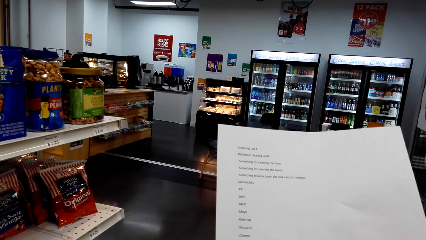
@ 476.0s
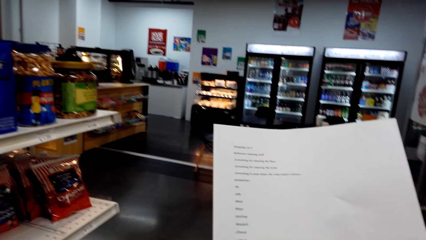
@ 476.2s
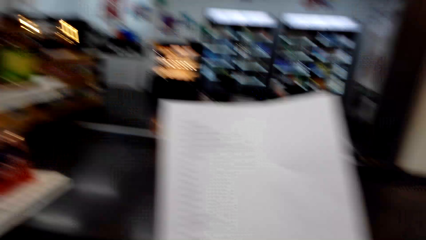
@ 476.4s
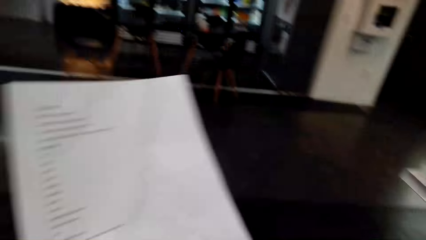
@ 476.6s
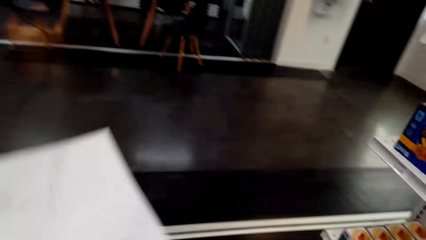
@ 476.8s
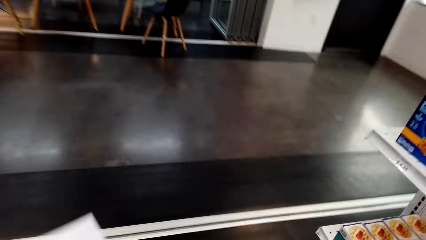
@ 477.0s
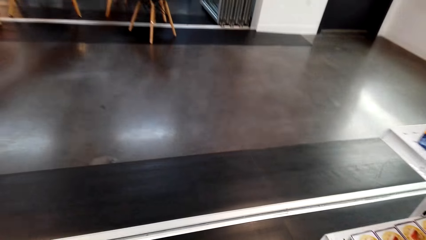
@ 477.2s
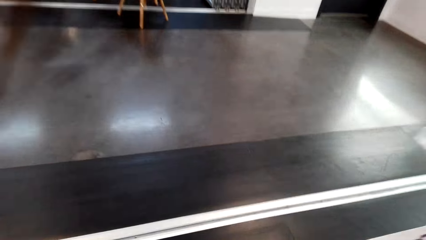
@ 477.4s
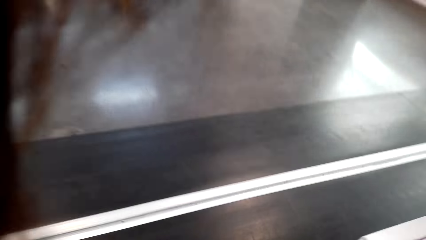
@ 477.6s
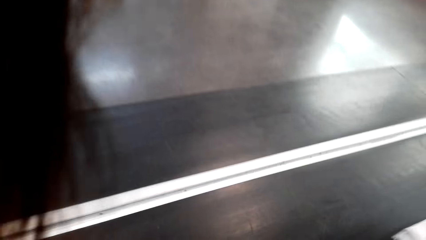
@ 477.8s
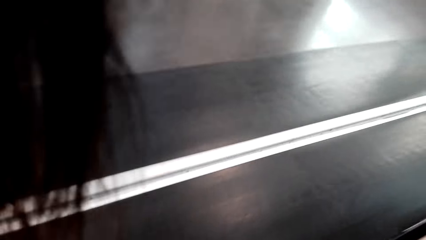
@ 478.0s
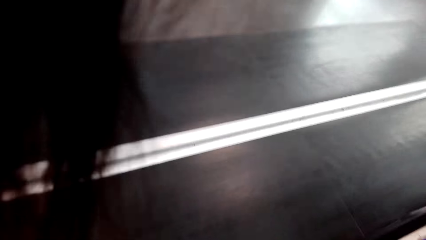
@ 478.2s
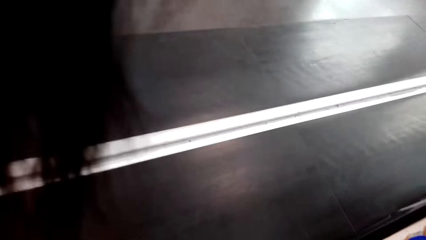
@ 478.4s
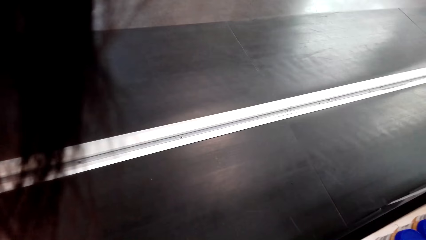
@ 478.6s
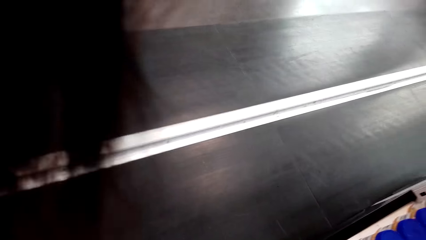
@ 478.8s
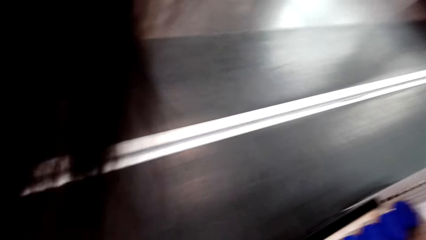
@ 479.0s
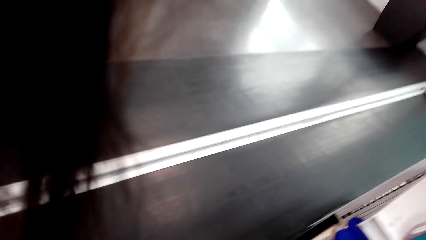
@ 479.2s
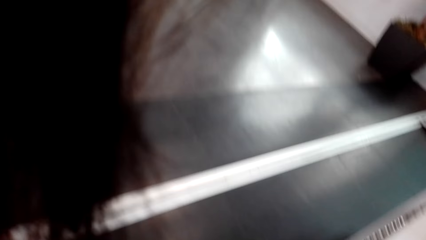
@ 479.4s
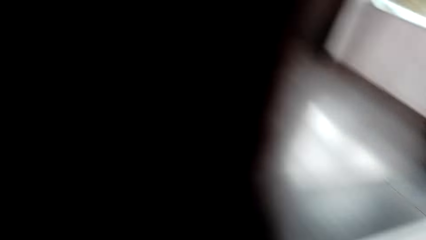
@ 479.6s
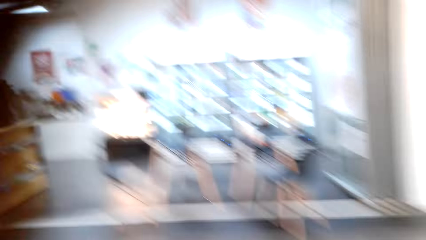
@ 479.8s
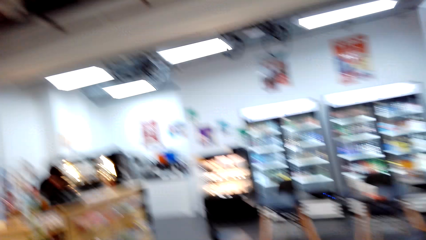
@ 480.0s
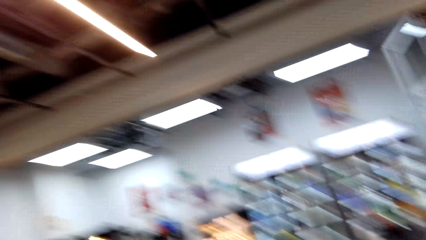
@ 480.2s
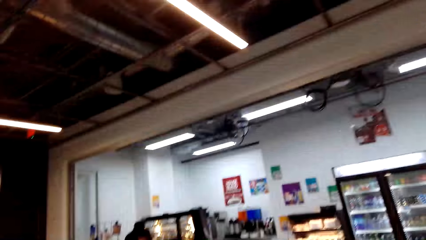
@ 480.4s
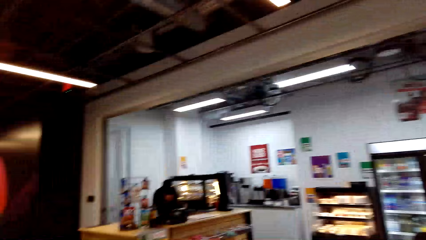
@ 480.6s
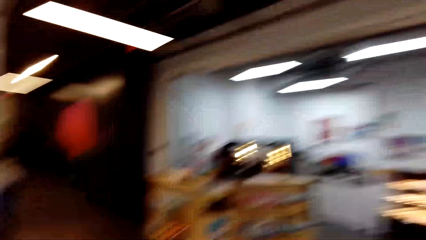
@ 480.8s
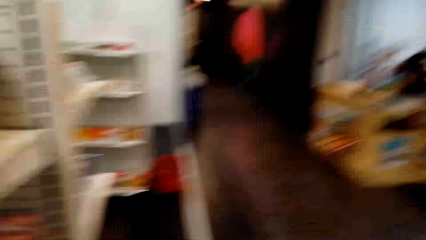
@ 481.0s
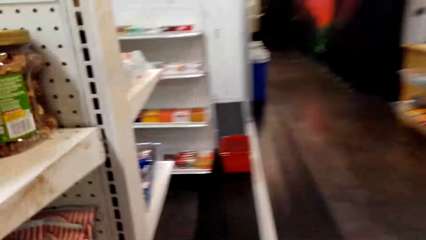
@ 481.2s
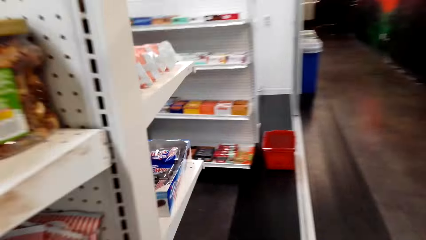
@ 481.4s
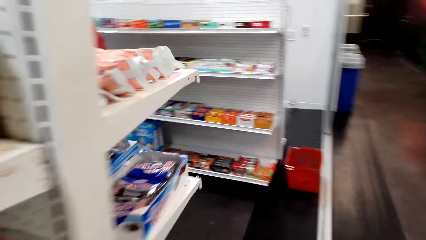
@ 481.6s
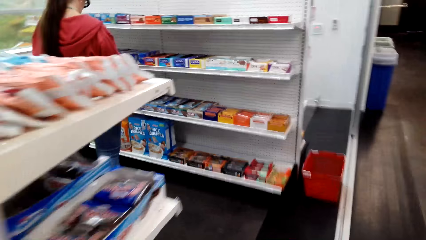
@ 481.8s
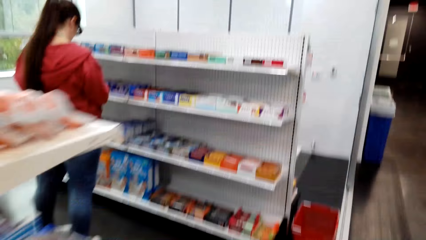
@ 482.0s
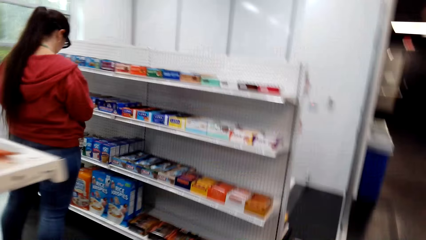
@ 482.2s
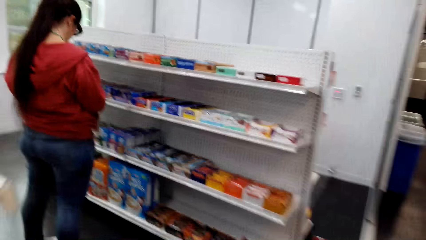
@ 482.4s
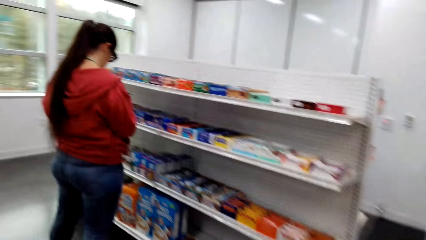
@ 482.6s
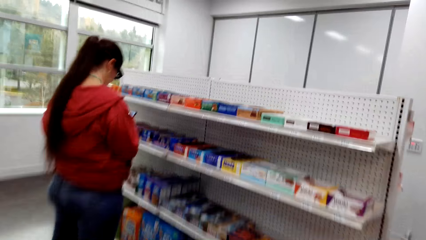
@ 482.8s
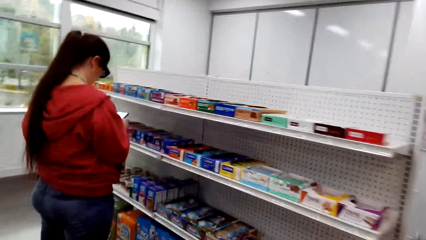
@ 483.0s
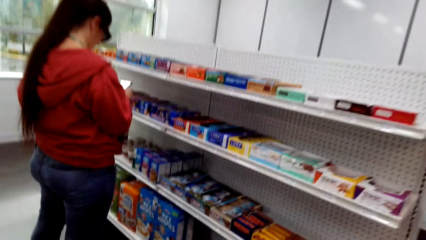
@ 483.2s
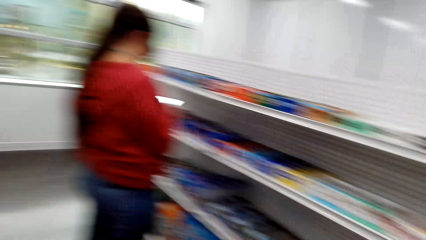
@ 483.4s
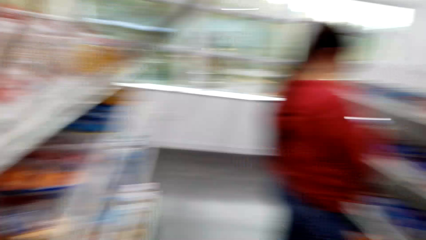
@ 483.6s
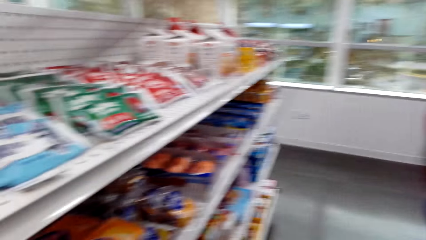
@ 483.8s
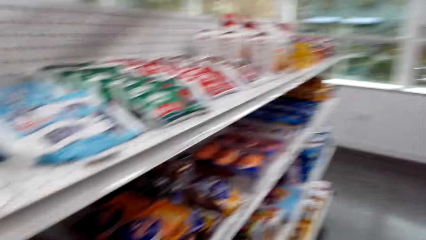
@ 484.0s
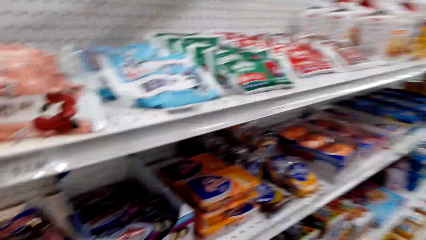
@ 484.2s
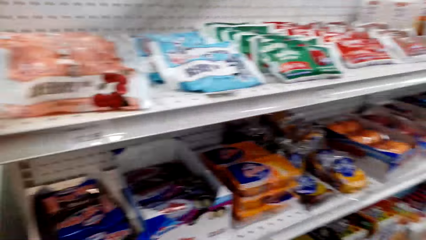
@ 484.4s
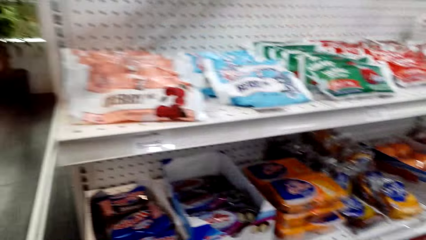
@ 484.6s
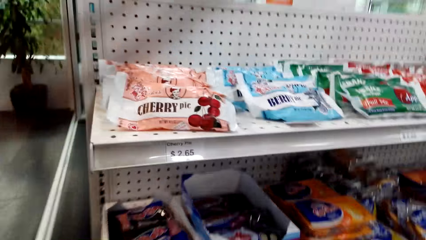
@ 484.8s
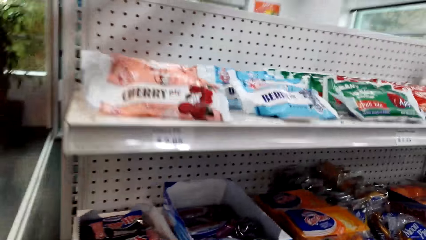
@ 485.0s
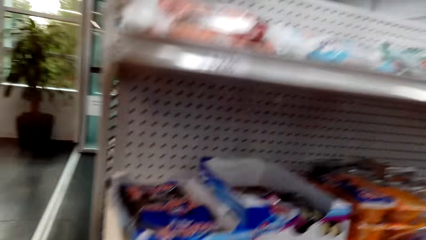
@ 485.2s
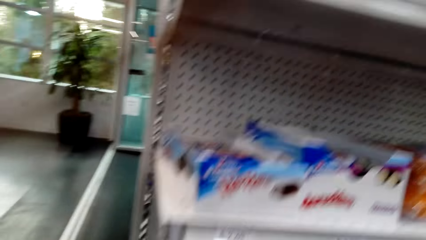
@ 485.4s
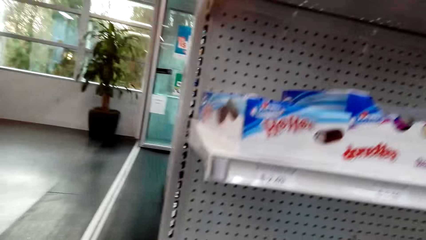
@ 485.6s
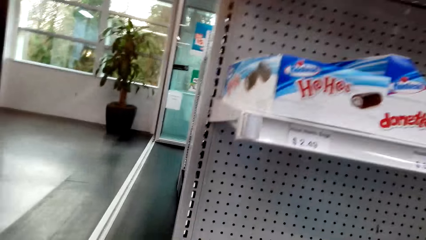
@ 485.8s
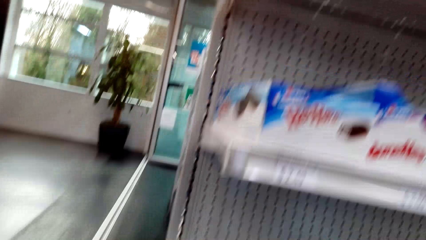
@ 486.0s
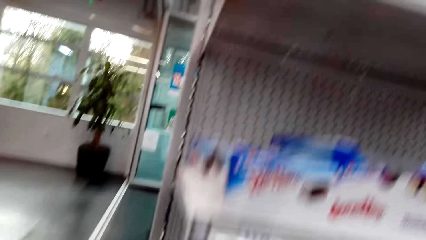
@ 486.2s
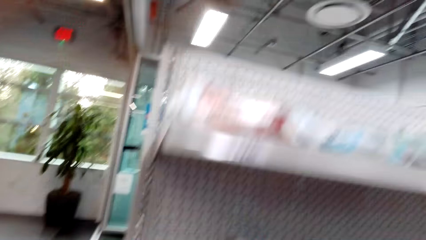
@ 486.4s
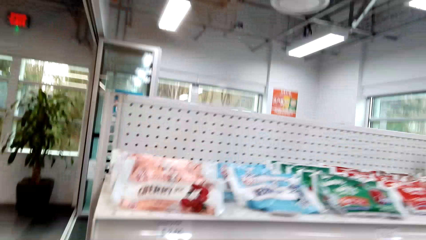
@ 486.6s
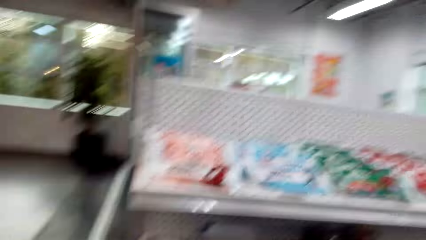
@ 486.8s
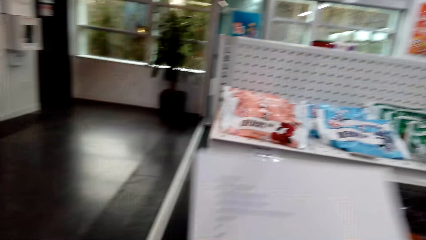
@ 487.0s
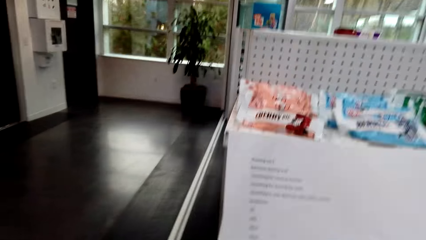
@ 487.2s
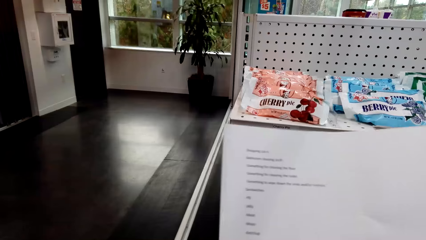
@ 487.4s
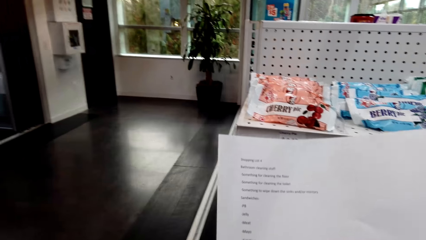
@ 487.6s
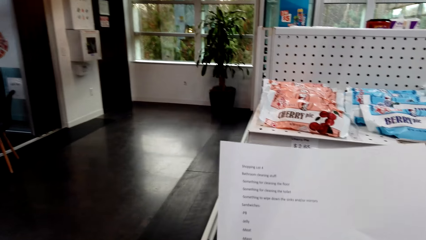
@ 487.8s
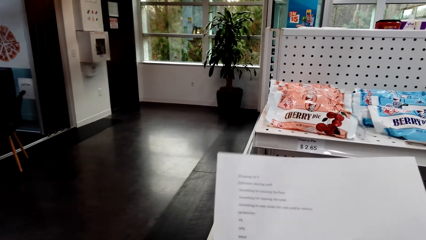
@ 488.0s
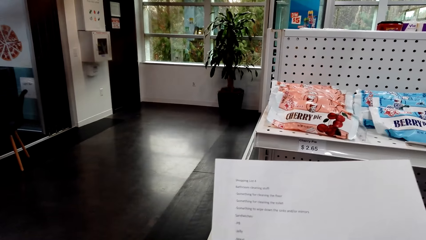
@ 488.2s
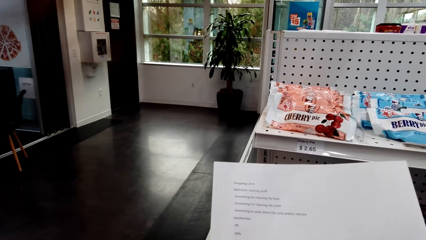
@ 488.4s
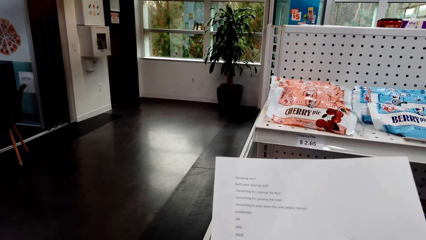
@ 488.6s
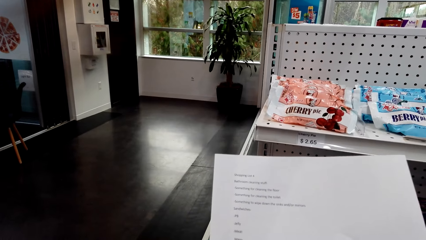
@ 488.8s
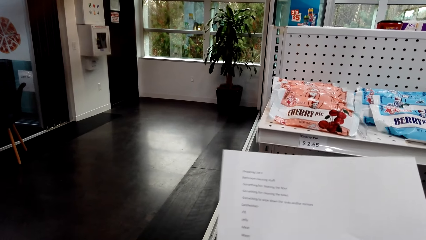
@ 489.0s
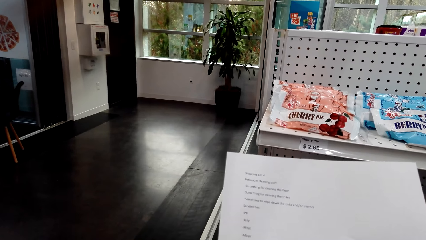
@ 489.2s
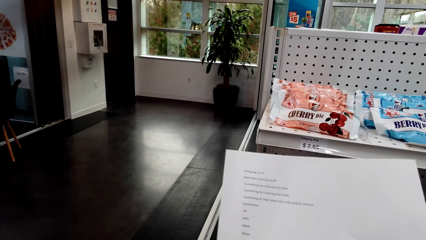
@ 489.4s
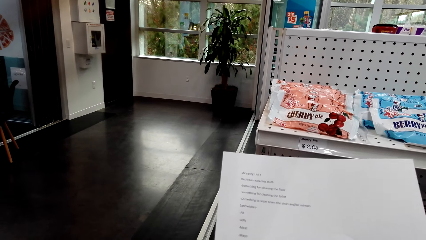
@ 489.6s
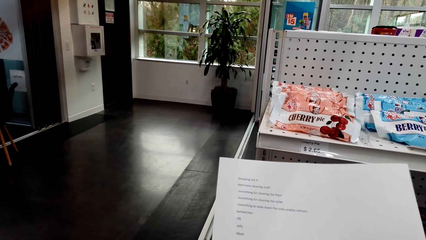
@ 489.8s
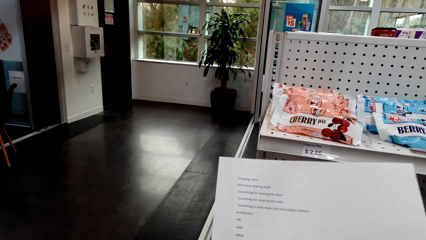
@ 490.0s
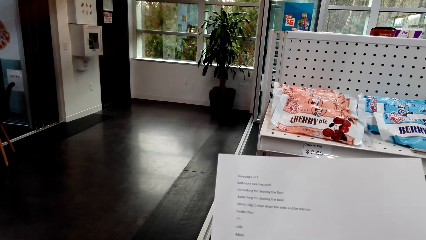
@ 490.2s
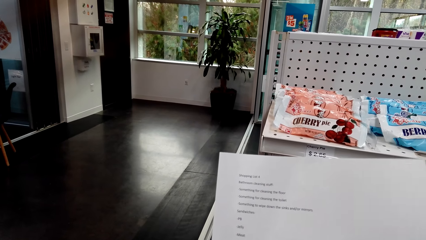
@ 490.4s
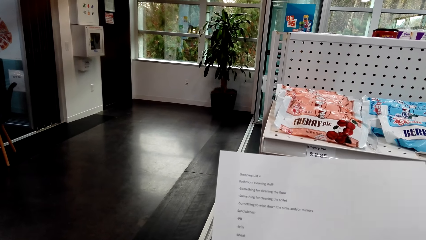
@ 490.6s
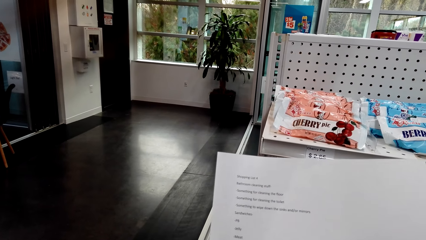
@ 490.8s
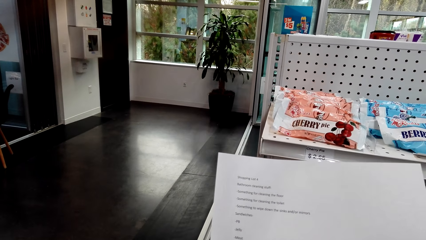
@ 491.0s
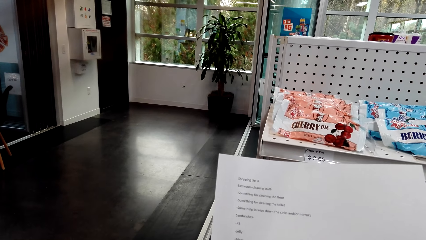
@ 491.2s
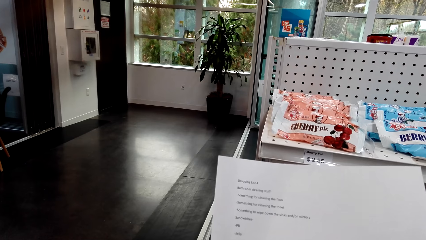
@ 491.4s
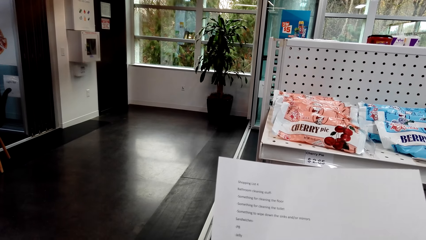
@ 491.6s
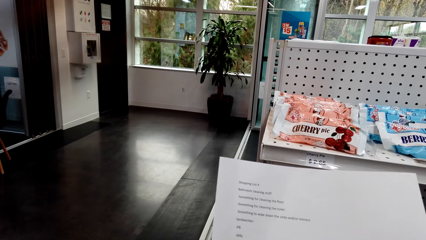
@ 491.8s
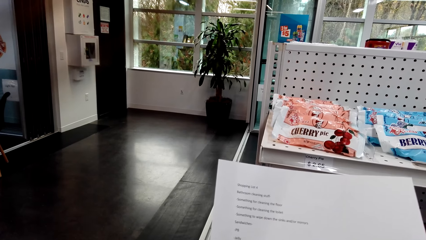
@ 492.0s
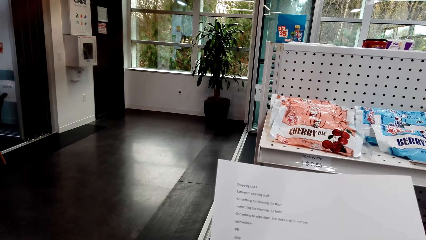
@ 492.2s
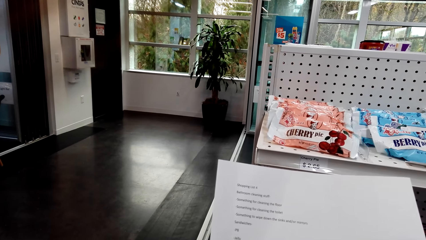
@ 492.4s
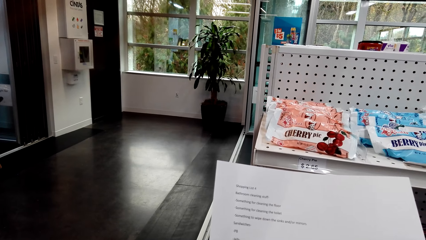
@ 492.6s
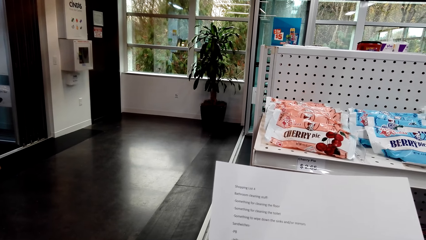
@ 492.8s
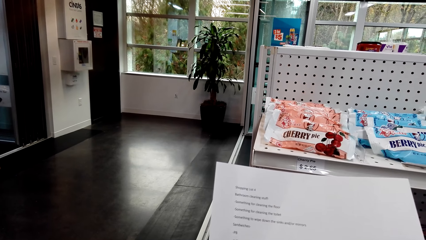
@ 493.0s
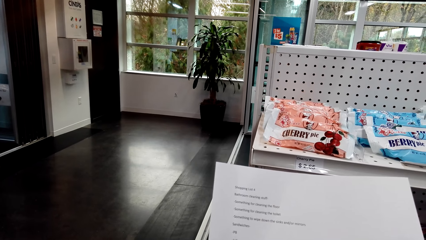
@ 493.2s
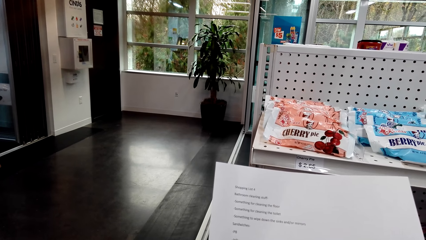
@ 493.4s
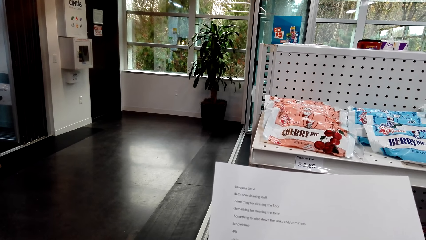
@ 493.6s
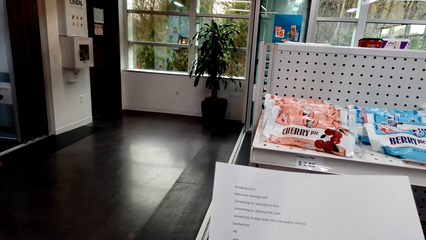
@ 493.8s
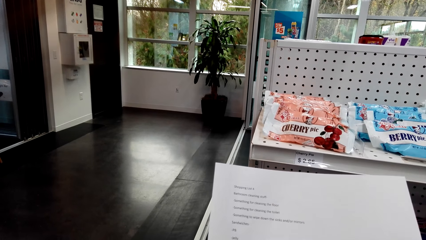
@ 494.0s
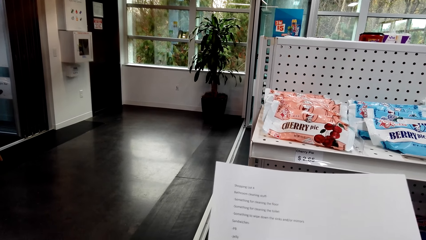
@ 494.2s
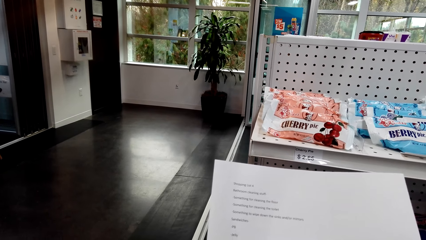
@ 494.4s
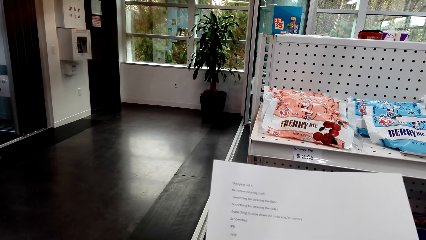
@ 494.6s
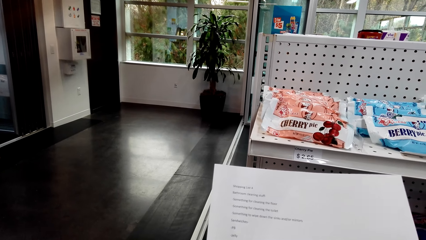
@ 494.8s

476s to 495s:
The camera wearer picks up a shopping basket. They walk around the supermarket. They look at the items on the shelf. They look at the shopping list.
